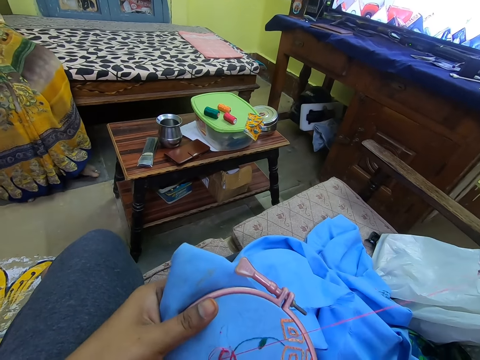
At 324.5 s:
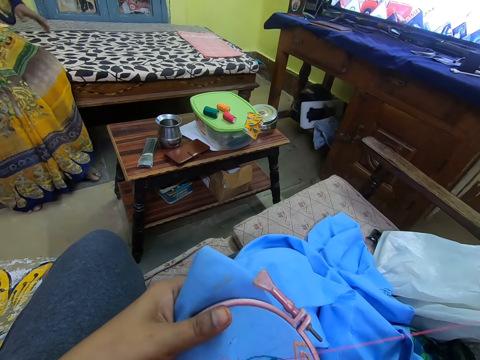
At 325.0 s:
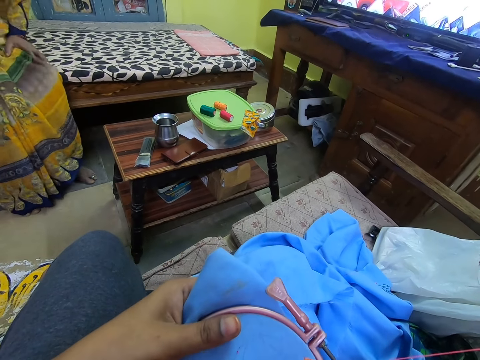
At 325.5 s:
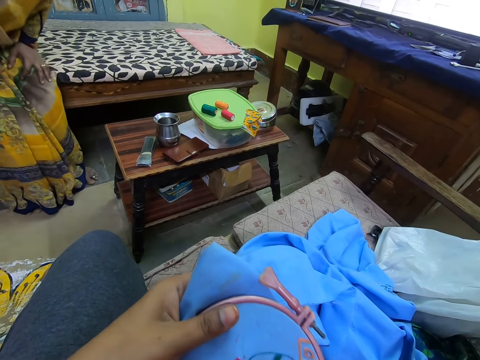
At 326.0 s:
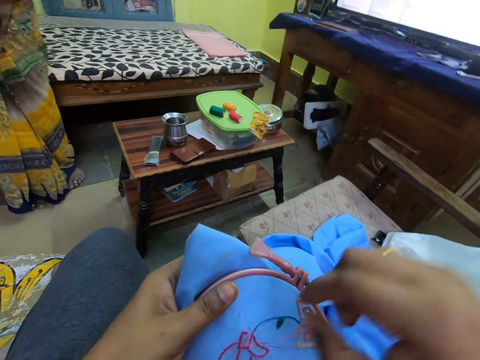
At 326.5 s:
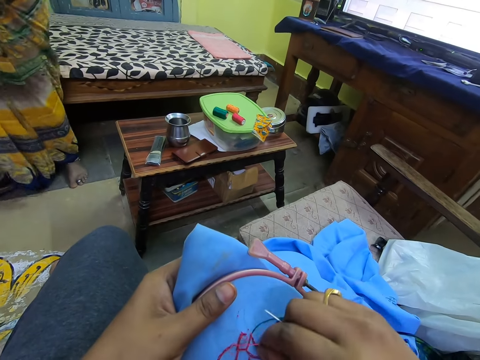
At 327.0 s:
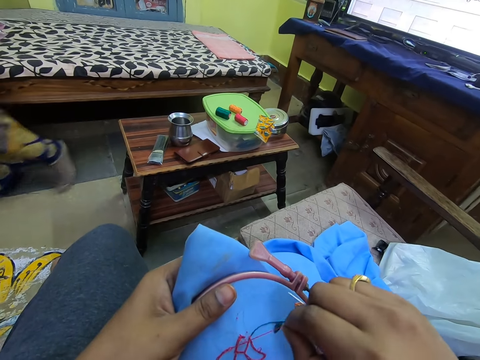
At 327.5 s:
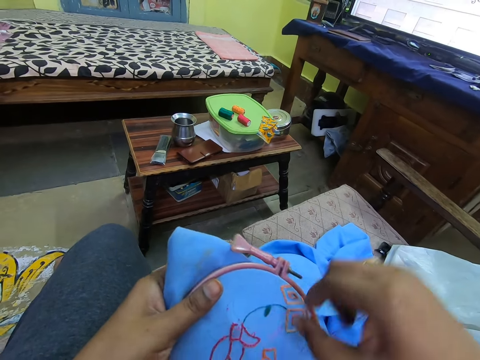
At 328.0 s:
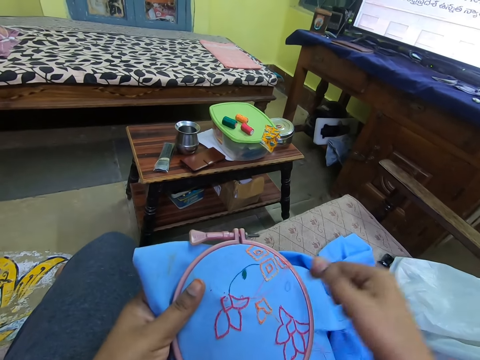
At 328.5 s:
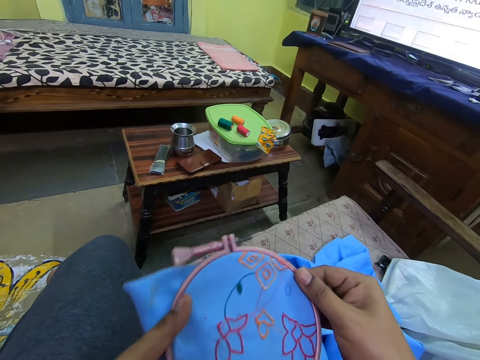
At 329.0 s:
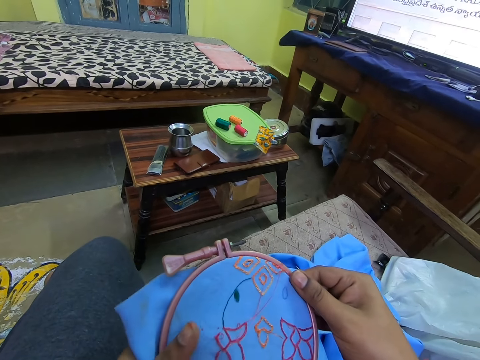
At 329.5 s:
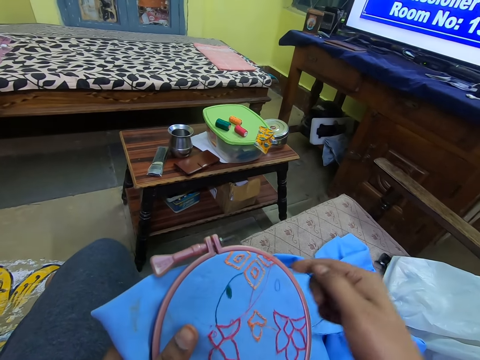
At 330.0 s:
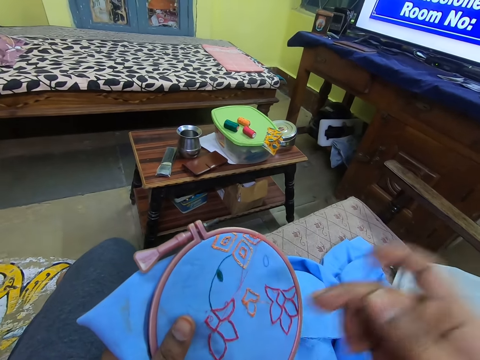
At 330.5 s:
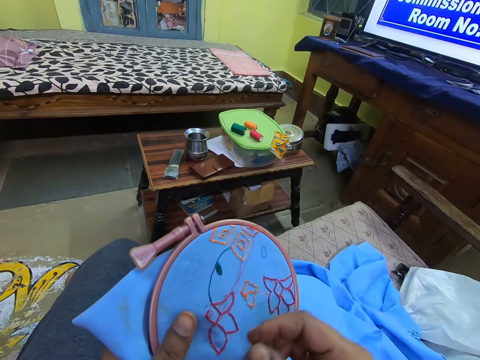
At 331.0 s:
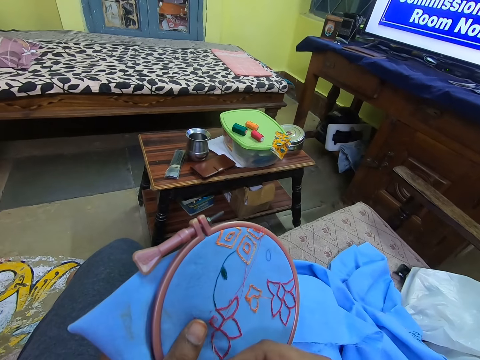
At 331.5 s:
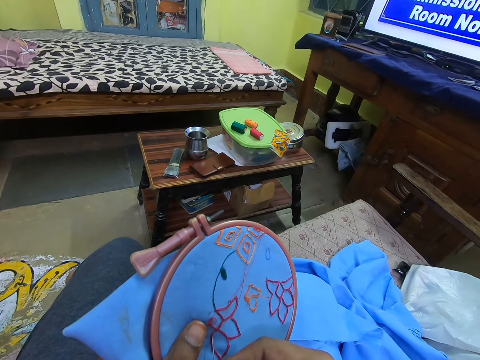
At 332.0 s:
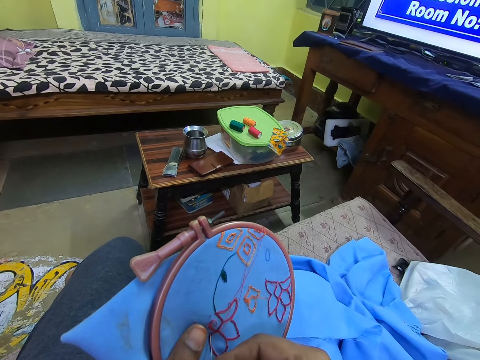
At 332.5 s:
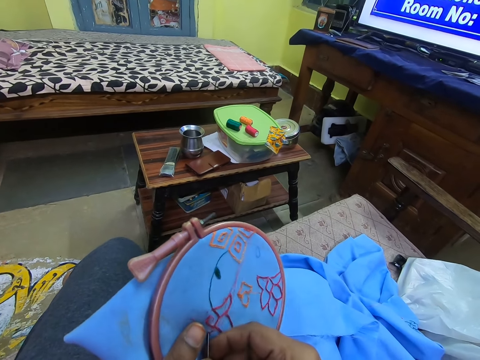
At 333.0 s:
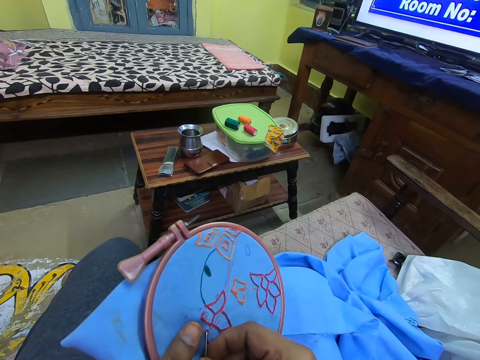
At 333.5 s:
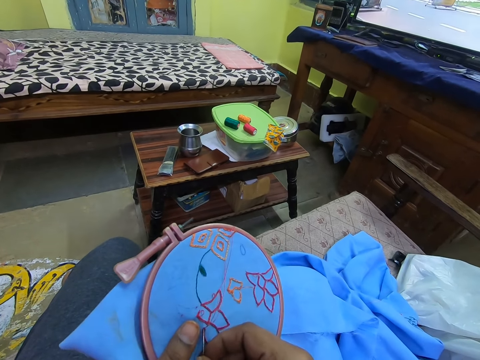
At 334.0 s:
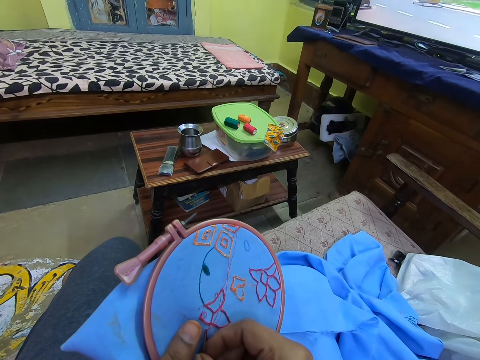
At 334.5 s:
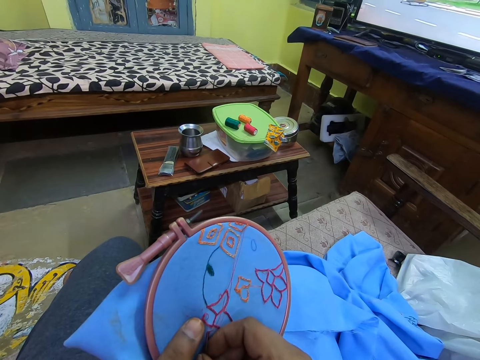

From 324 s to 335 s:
The camera wearer pulls the thread. They hold the material. They sew the material.

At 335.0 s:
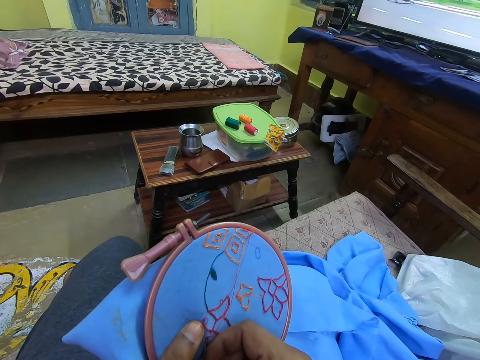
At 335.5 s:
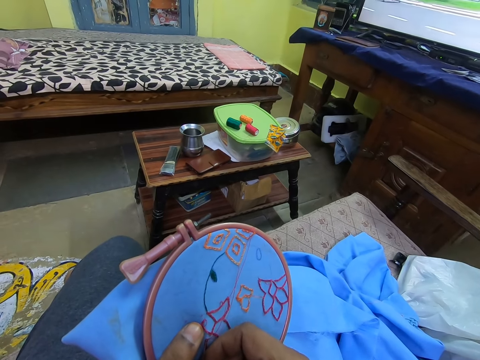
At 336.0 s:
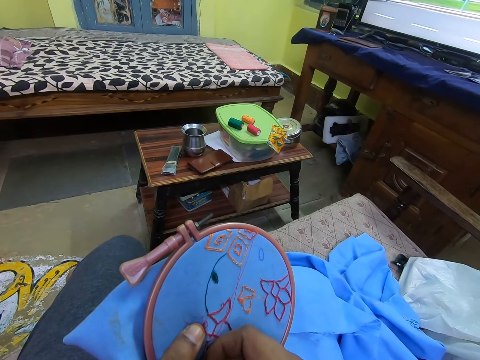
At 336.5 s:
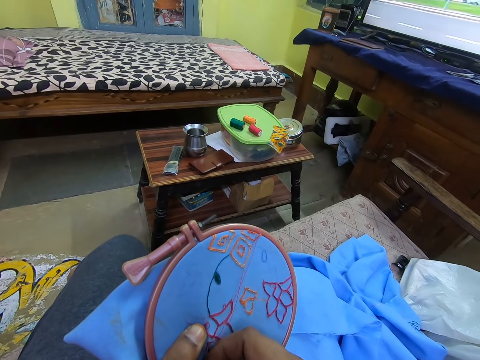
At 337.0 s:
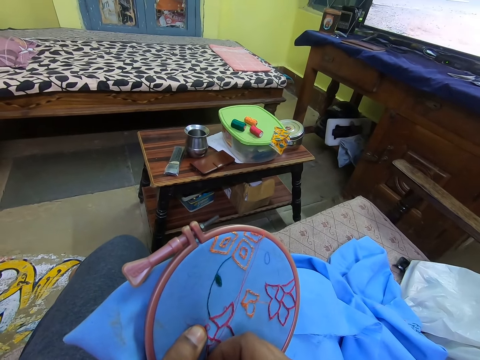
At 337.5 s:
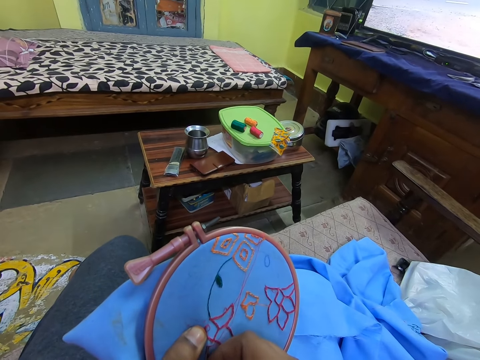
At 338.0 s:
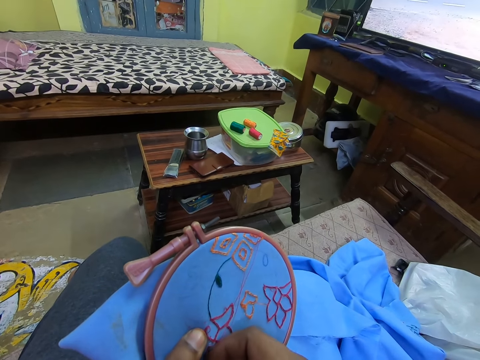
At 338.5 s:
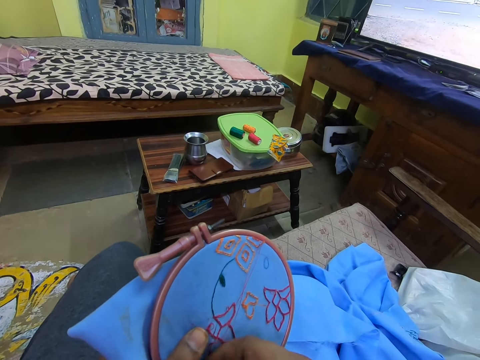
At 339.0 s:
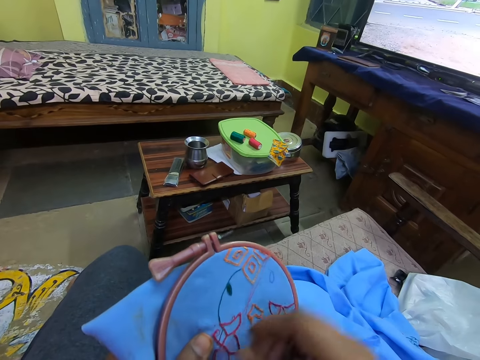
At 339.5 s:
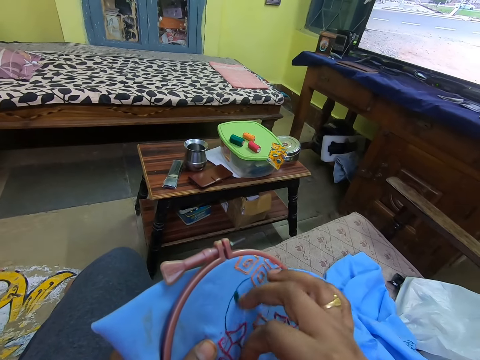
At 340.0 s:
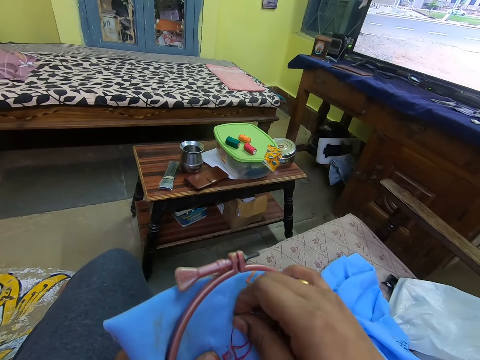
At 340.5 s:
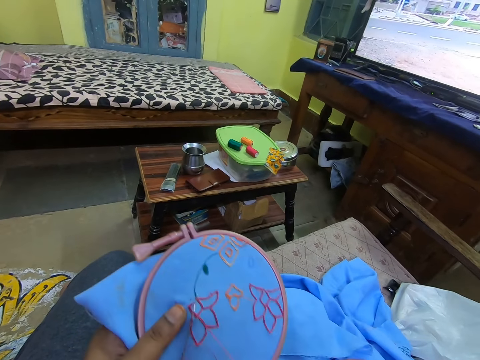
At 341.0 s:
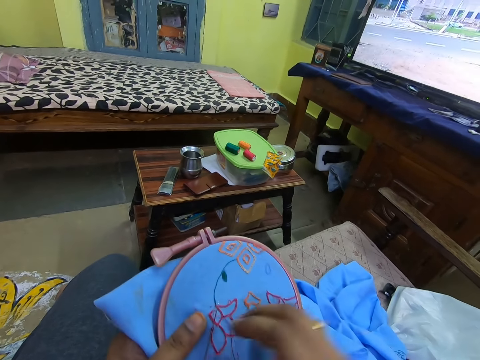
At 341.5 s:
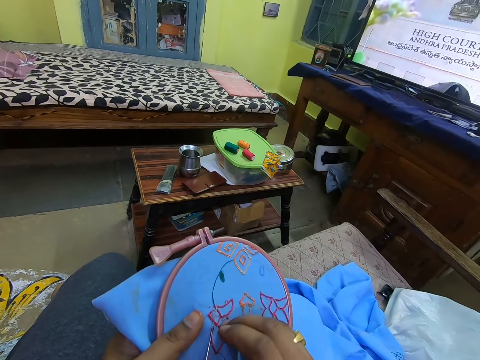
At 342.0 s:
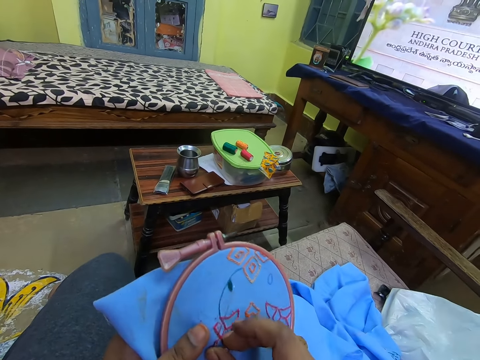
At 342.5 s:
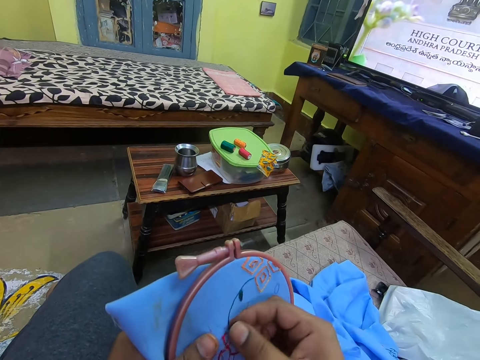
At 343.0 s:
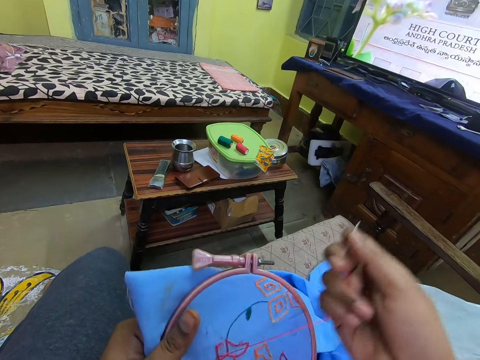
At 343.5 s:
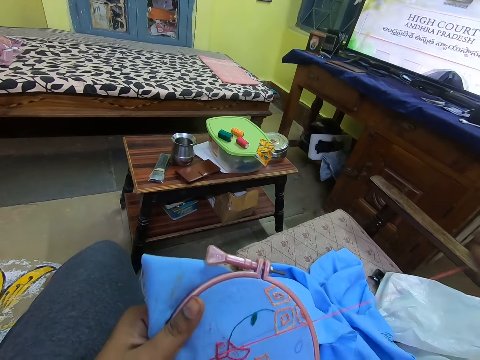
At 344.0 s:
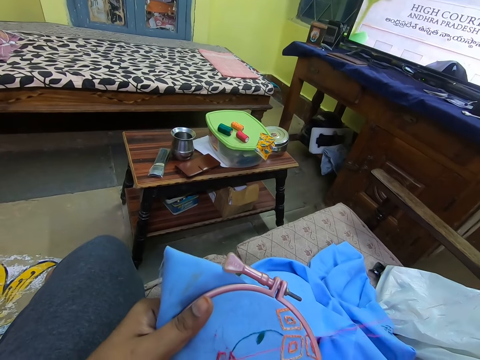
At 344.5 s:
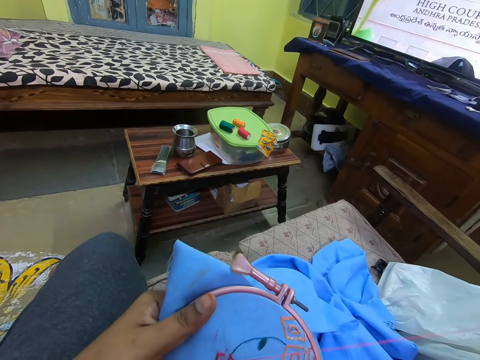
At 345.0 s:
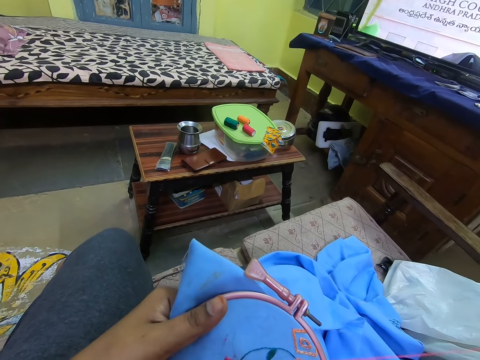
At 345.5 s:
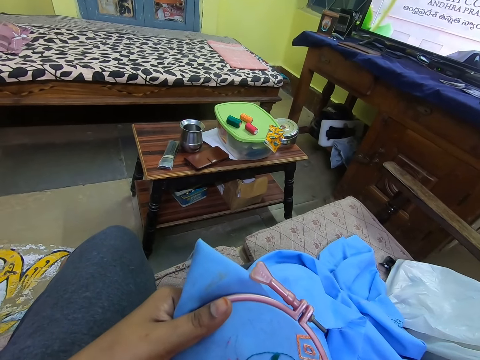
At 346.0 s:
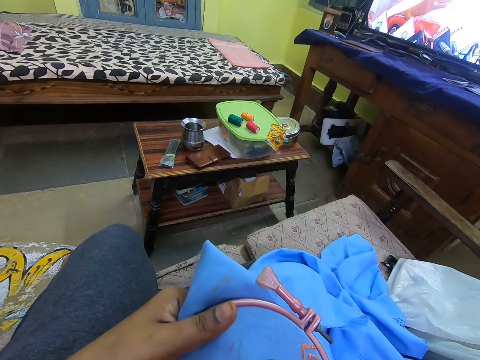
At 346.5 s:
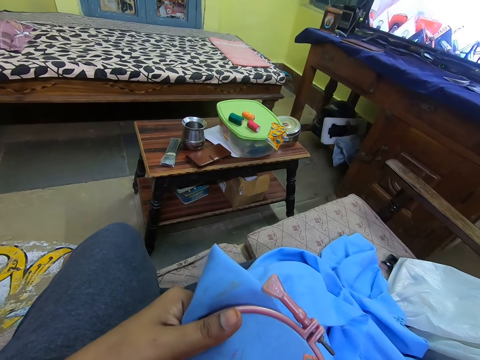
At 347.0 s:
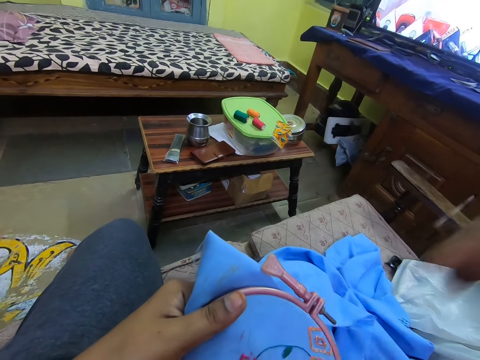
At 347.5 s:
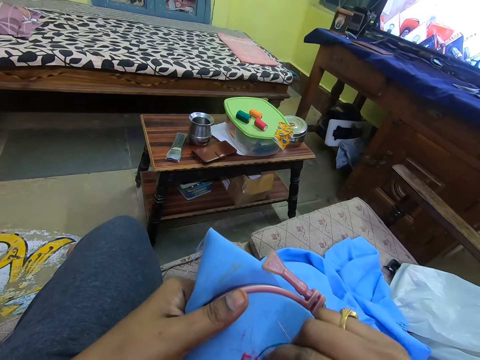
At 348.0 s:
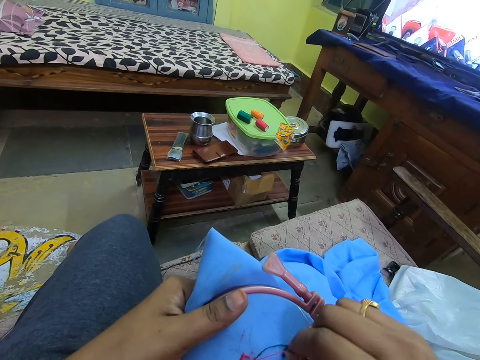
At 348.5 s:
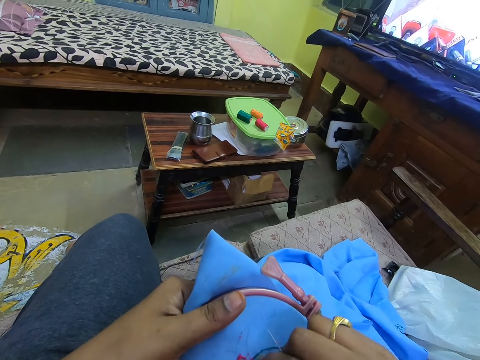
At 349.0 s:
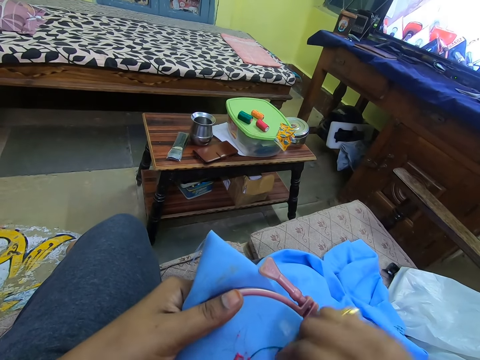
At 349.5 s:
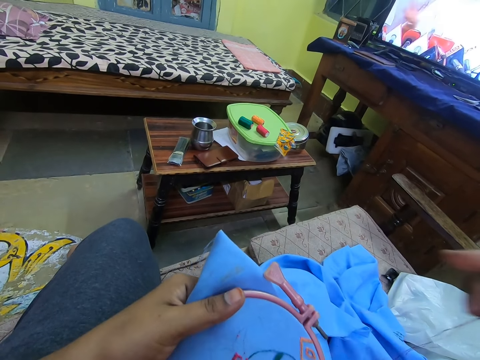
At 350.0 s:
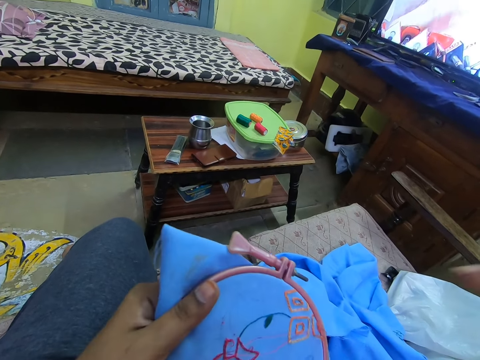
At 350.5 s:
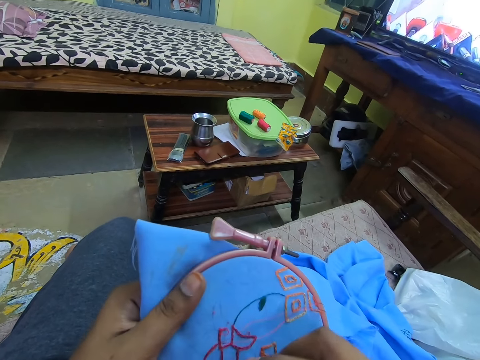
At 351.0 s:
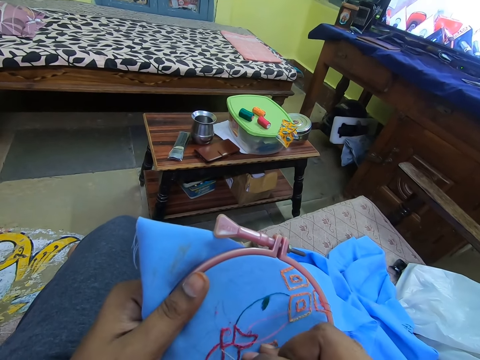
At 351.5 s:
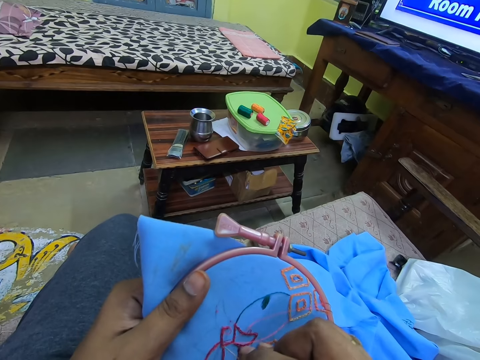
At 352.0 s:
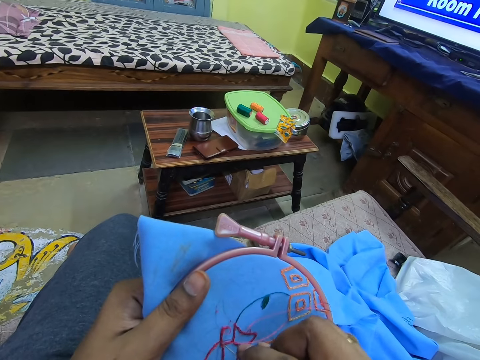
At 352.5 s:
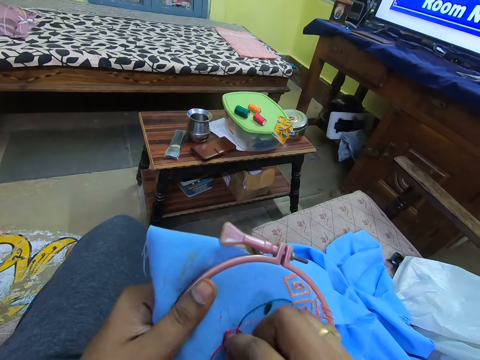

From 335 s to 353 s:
The camera wearer knits a flower pattern on a piece of cloth. They roll the thread around the needle. They tie the thread around the needle. They pull the needle. They pull the thread. They sew the material.
